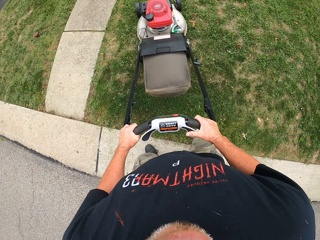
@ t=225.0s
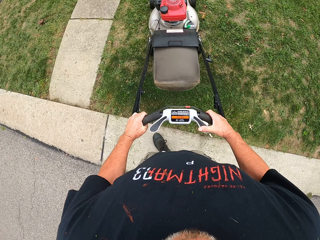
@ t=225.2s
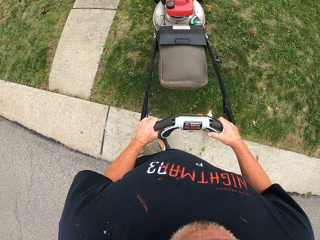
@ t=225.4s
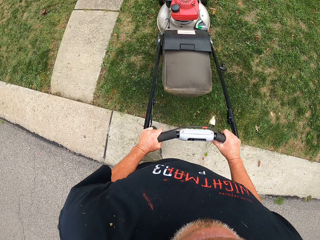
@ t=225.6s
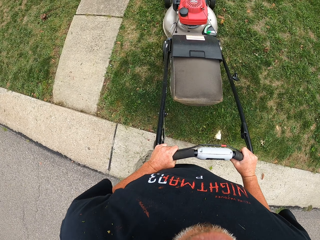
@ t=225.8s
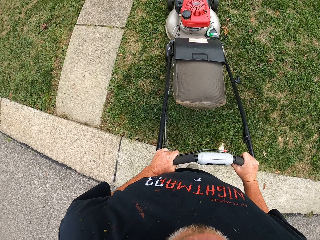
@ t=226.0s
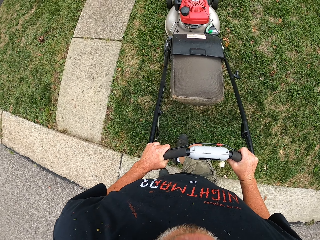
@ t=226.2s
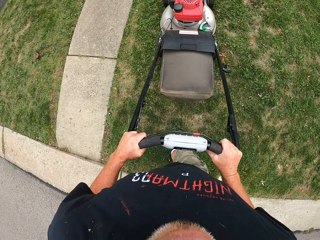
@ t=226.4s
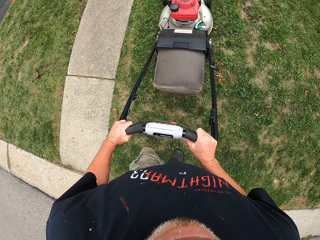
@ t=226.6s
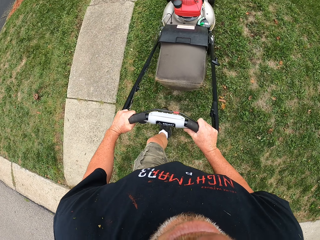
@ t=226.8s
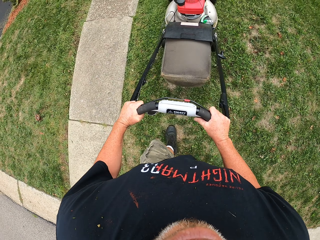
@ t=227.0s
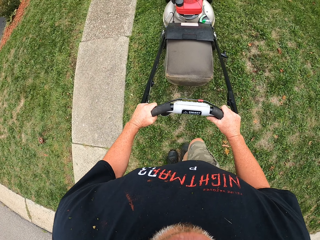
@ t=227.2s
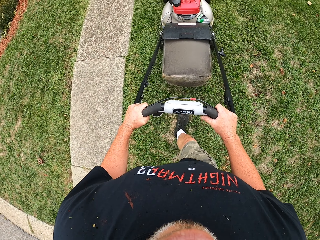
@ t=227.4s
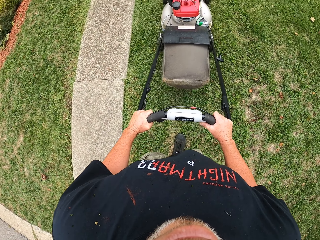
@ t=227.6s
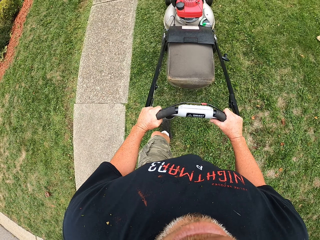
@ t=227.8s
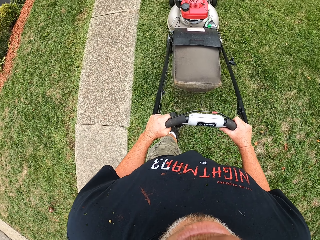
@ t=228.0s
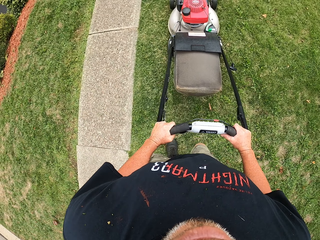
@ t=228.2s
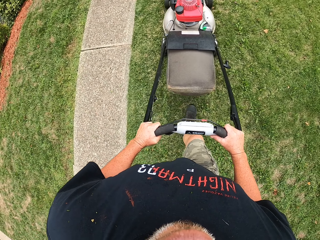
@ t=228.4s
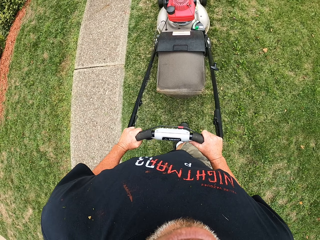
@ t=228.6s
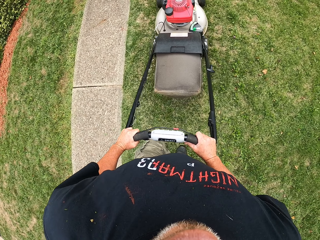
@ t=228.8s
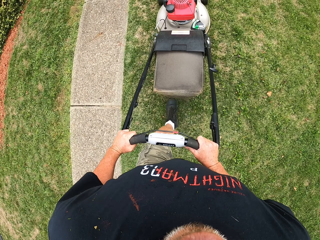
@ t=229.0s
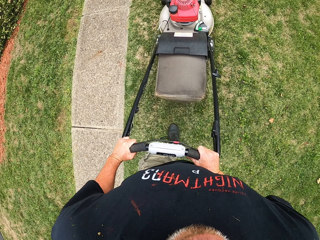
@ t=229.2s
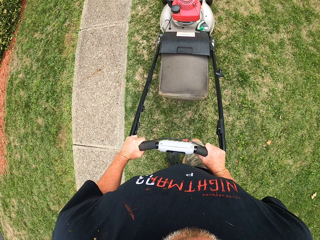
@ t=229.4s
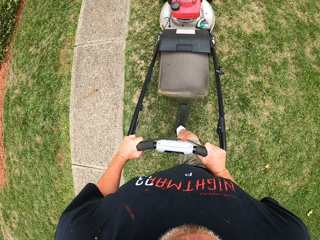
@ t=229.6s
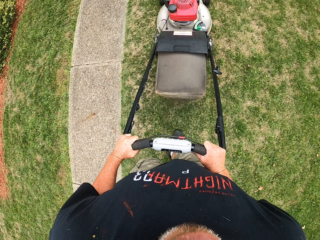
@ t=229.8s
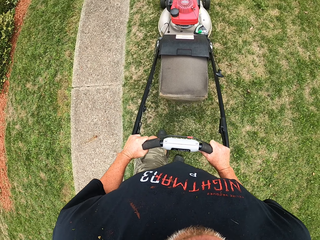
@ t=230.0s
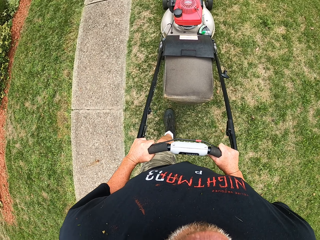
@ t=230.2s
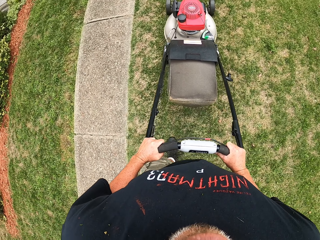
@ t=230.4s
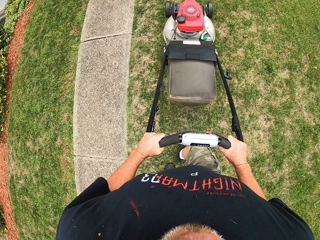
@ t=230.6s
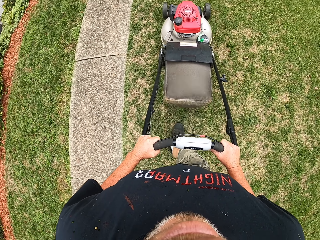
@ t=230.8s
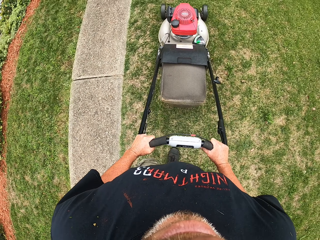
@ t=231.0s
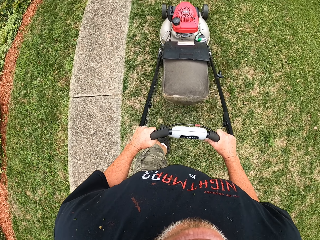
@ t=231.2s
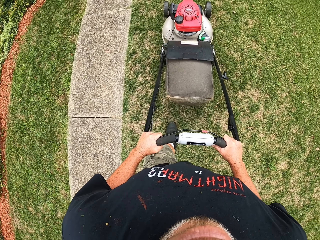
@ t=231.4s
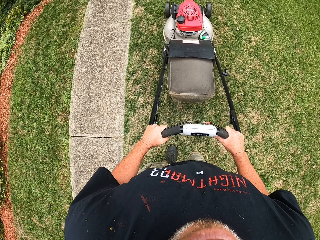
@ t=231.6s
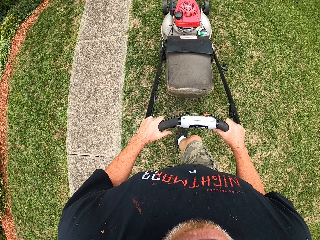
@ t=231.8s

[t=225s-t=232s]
The camera wearer makes a turn. They cut grass with the lawn mower.

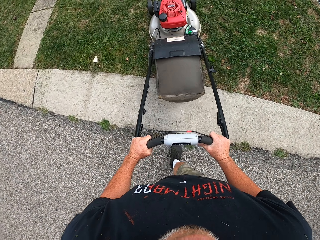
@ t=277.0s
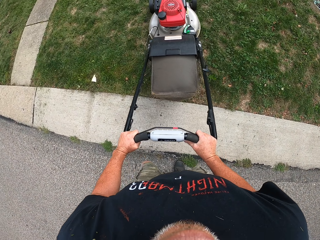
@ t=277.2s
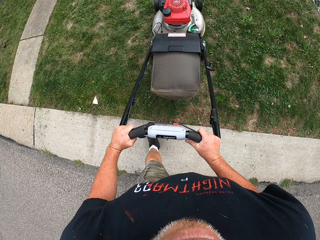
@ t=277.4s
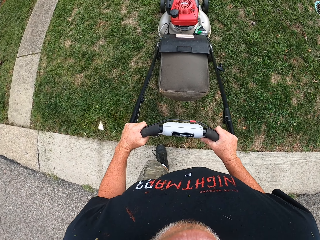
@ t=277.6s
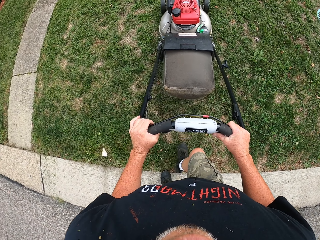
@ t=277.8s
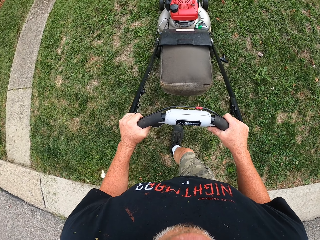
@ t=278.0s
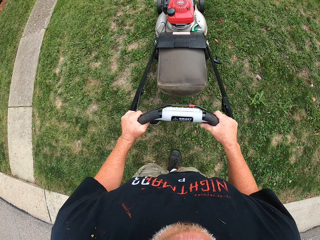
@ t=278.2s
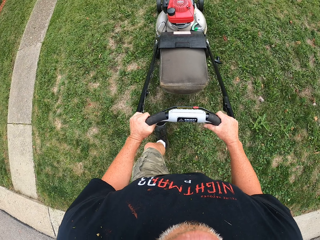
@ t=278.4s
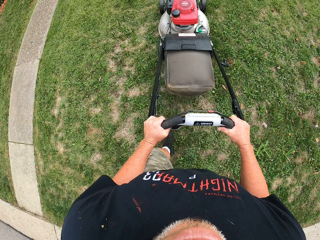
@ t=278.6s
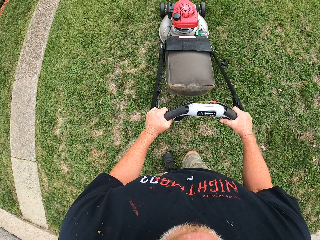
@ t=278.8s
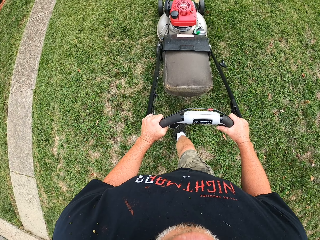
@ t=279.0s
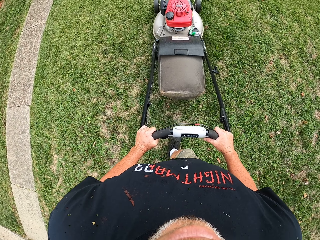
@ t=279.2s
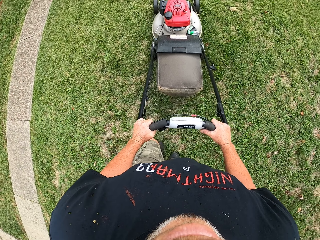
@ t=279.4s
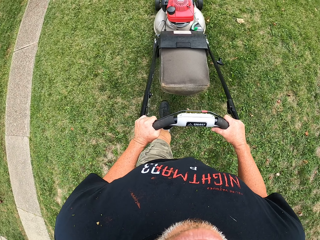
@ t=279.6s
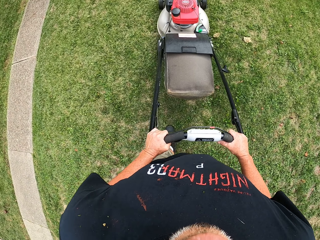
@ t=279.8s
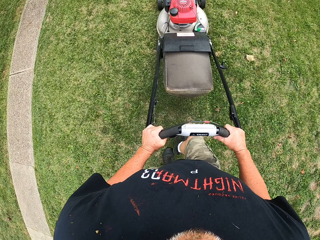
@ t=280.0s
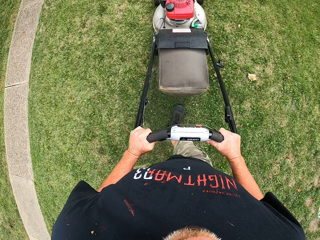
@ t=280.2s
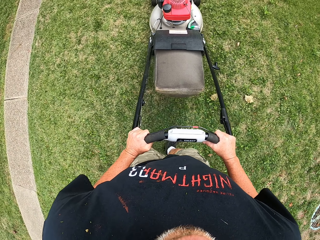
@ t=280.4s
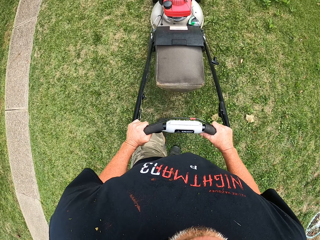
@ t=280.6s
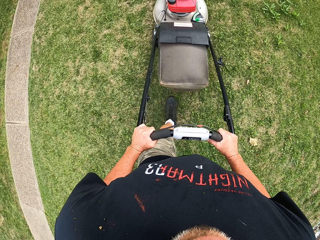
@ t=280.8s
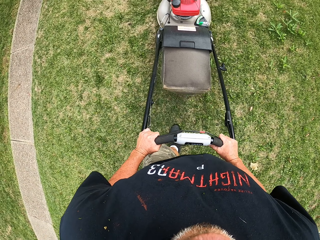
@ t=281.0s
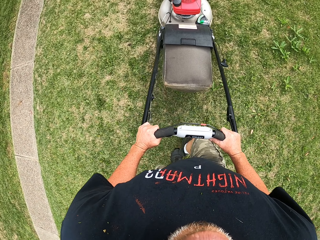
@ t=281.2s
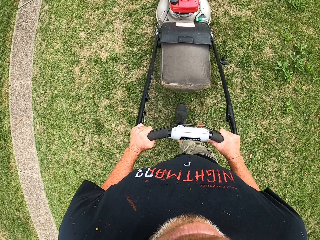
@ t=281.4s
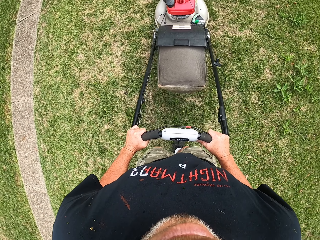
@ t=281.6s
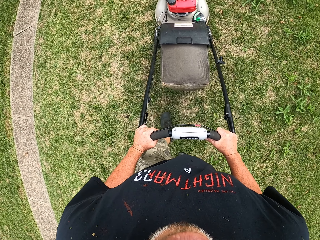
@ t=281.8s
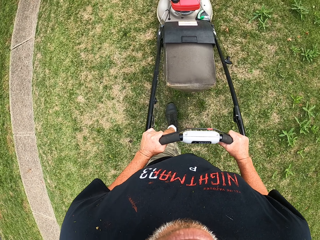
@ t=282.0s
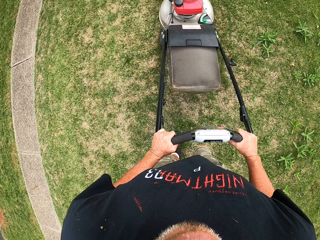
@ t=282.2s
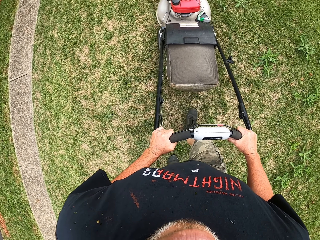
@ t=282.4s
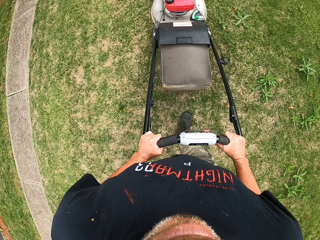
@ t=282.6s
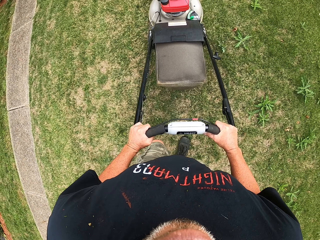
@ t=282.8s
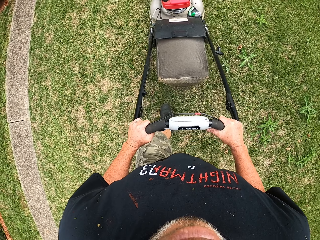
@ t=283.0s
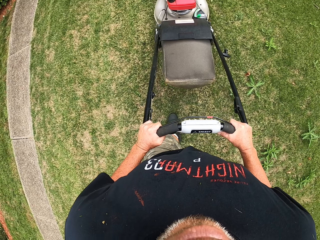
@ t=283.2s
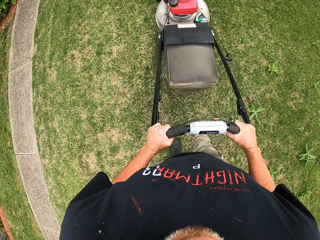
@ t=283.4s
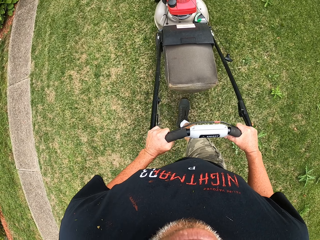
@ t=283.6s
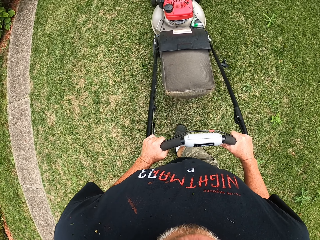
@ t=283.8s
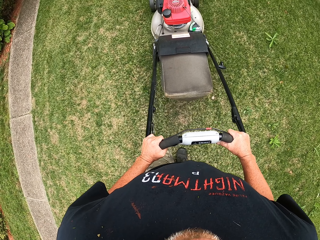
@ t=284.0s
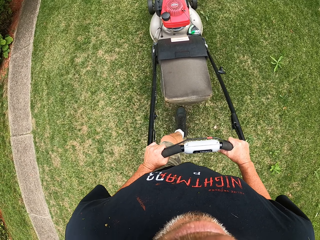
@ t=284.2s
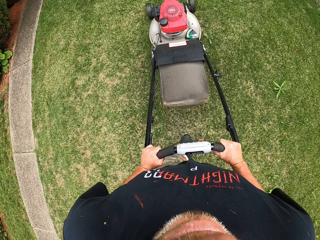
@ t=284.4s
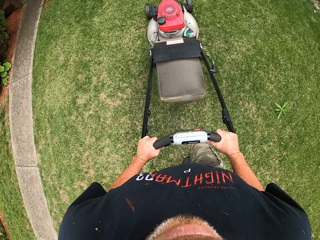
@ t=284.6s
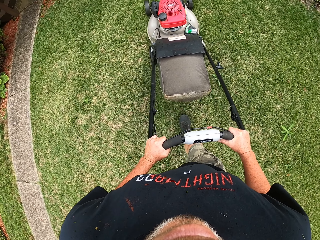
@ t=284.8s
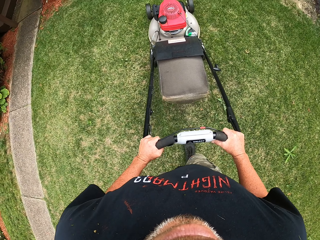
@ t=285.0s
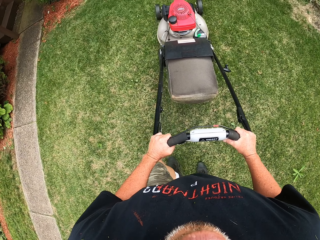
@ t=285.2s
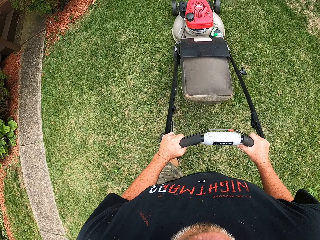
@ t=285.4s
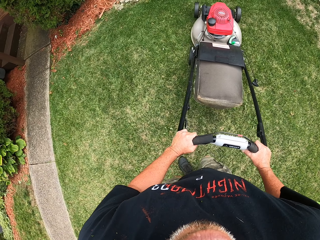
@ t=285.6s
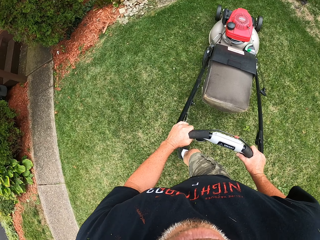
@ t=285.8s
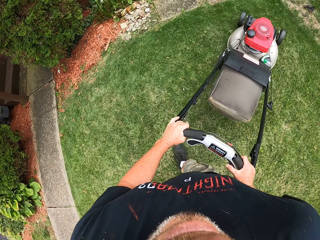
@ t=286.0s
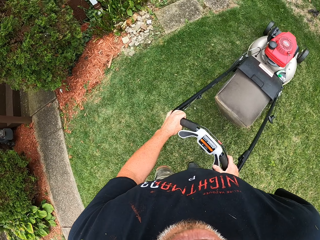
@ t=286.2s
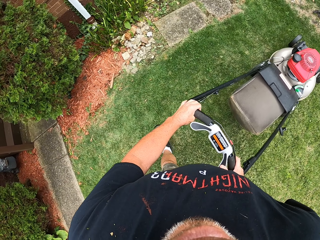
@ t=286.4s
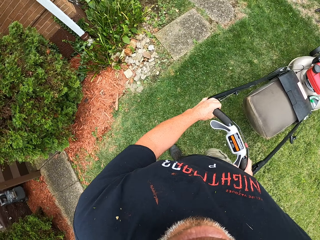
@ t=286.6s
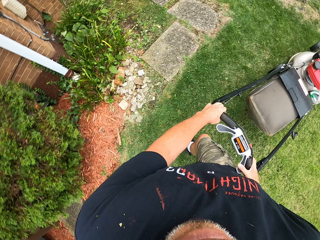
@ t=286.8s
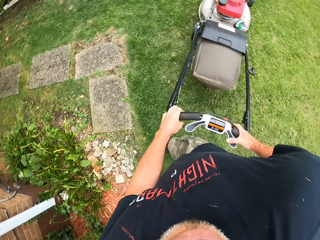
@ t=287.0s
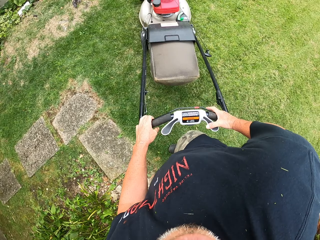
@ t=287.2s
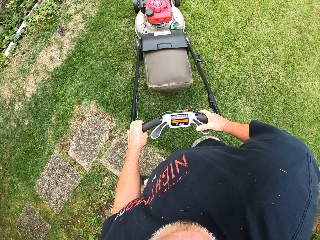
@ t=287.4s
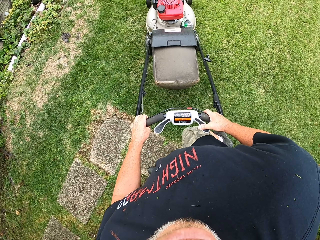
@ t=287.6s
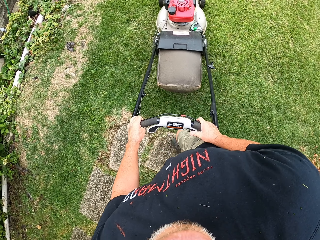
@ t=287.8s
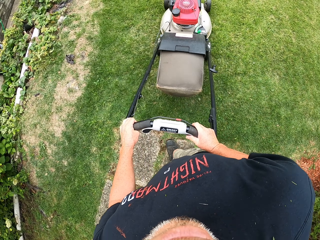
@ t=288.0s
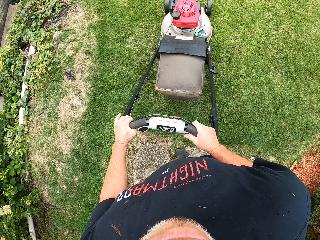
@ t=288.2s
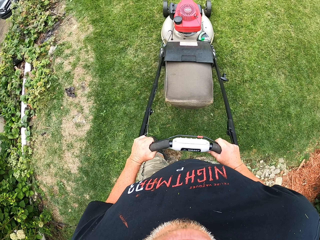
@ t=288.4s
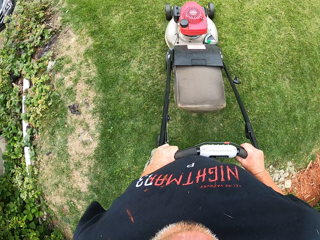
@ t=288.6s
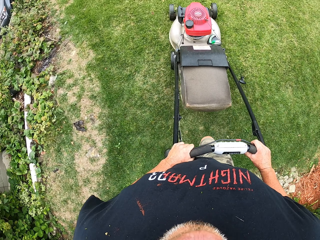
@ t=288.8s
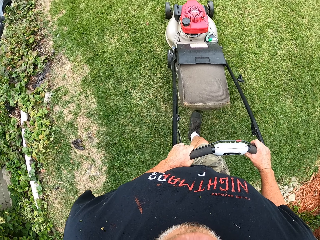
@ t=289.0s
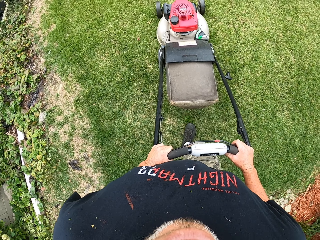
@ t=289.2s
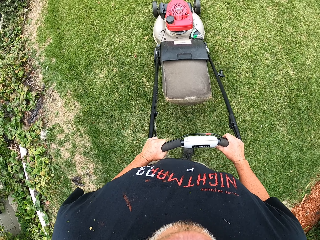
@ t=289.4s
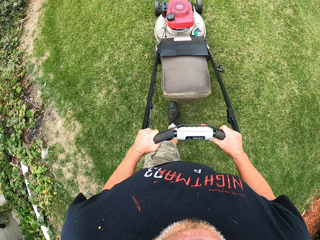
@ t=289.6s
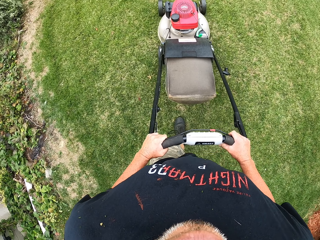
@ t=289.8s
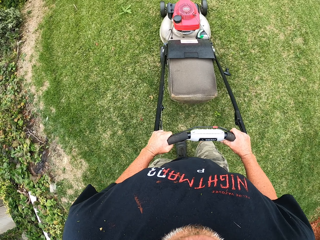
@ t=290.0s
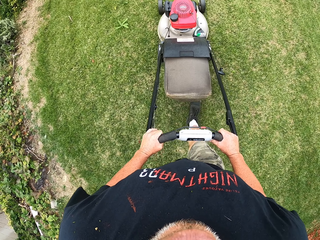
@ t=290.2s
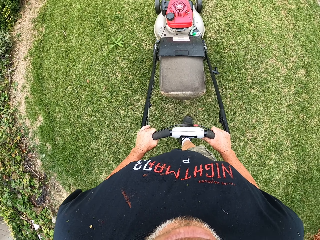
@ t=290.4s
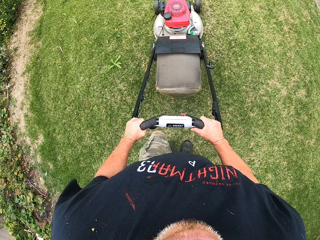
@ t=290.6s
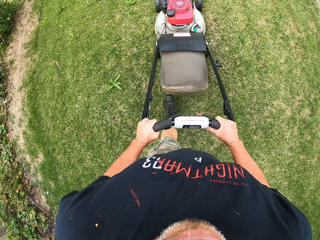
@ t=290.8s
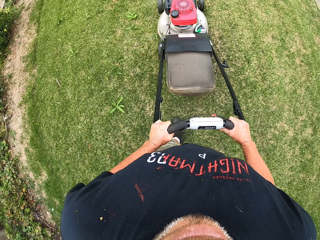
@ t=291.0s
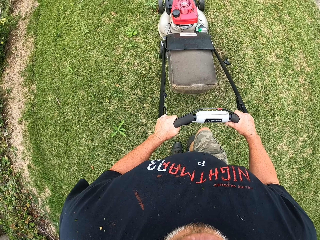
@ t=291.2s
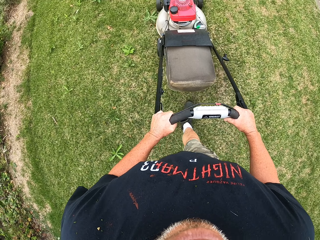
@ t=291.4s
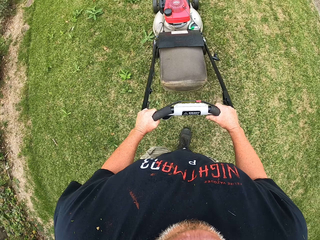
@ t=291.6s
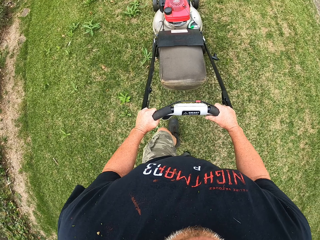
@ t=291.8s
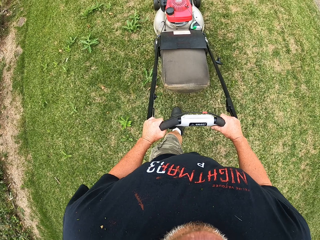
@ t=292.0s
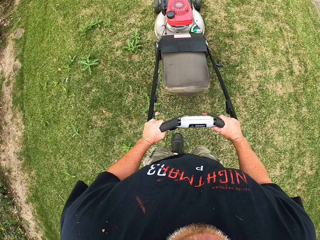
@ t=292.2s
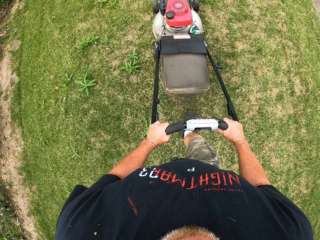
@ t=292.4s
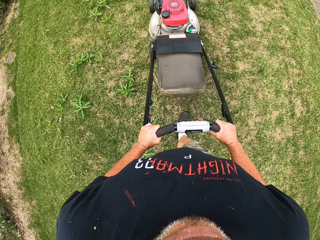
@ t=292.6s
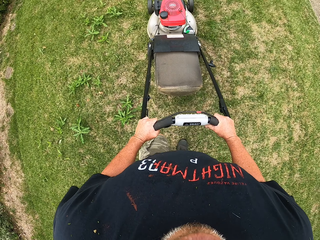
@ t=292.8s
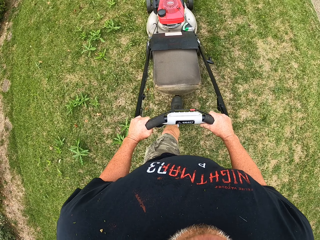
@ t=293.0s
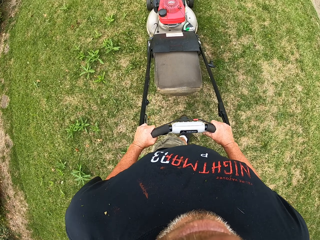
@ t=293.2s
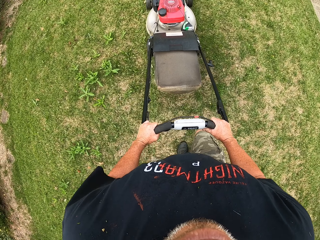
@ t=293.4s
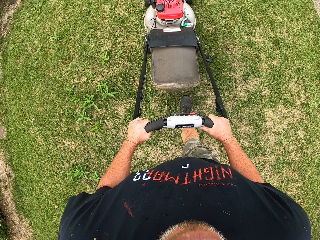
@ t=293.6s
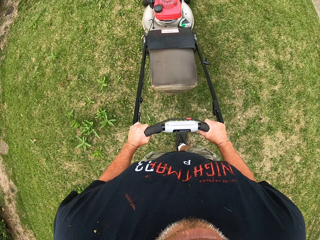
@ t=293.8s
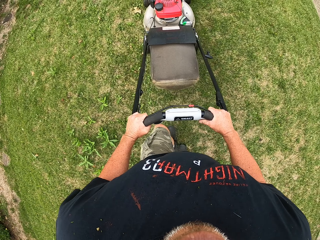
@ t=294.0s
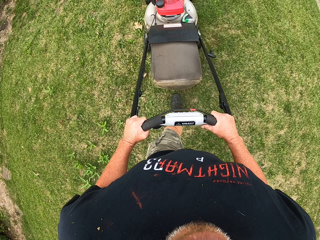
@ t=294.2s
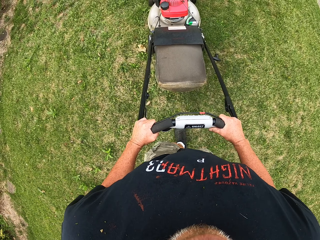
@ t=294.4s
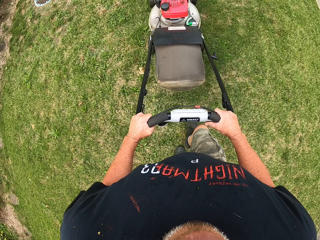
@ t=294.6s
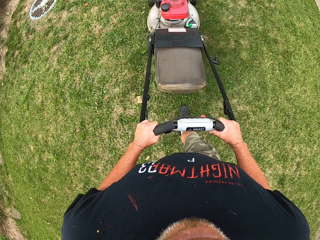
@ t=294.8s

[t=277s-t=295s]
The camera wearer cuts grass with the lawn mower. They make a U turn. They cut the grass with the lawn mower.
